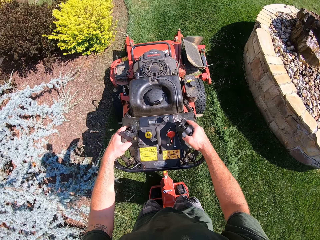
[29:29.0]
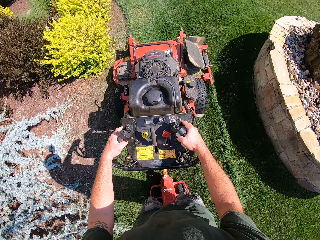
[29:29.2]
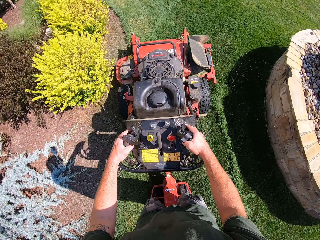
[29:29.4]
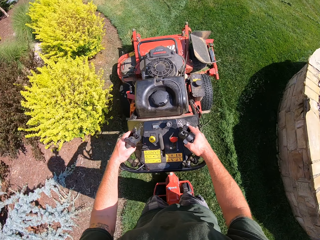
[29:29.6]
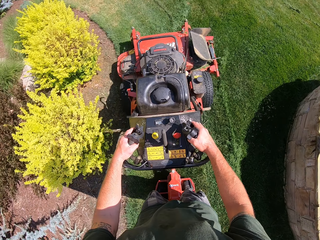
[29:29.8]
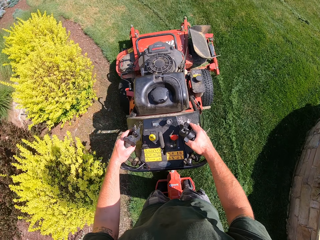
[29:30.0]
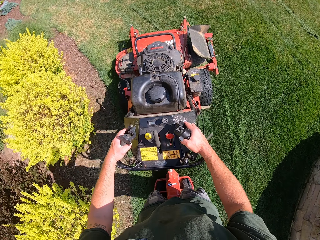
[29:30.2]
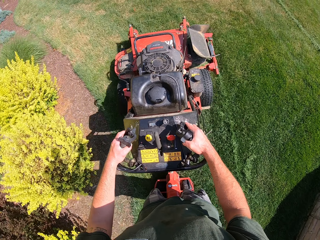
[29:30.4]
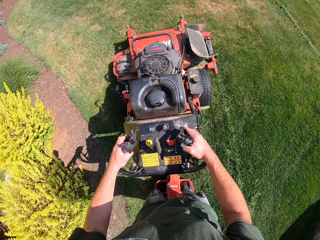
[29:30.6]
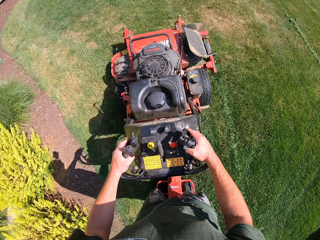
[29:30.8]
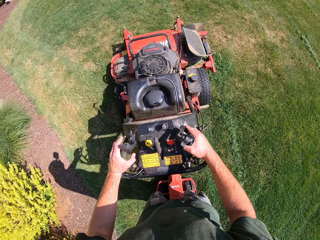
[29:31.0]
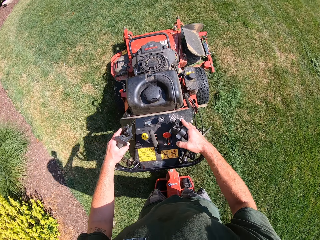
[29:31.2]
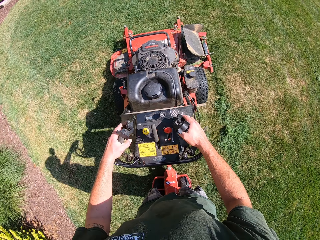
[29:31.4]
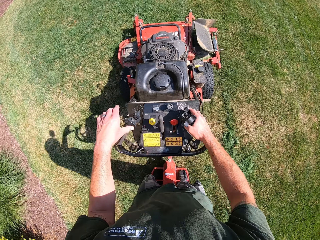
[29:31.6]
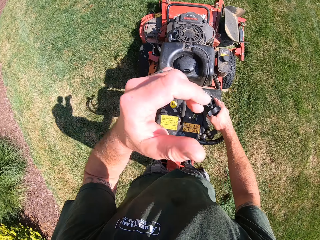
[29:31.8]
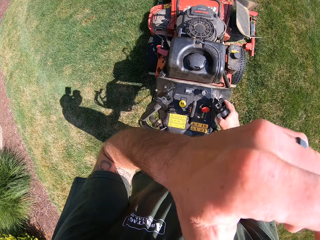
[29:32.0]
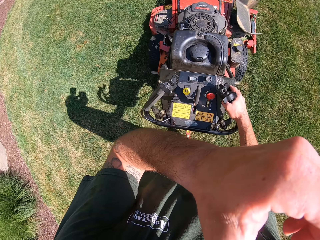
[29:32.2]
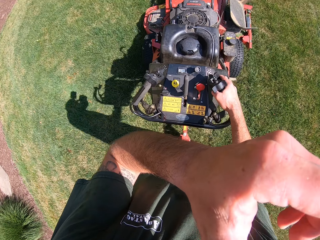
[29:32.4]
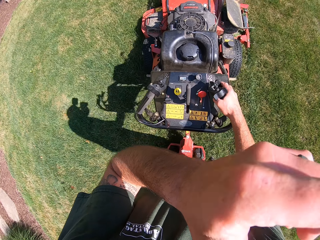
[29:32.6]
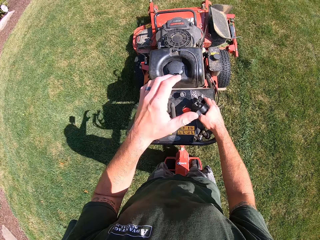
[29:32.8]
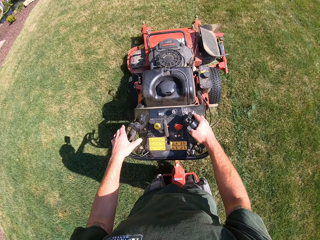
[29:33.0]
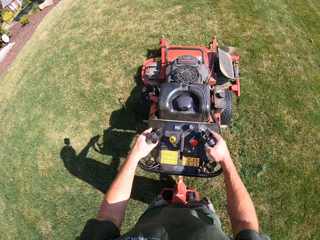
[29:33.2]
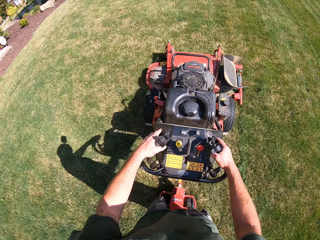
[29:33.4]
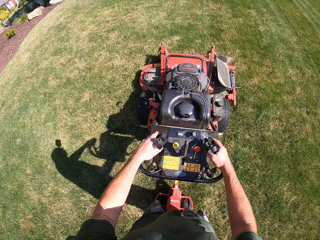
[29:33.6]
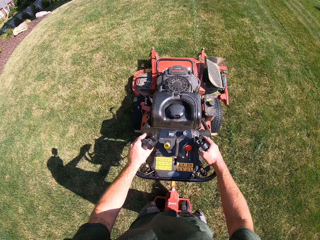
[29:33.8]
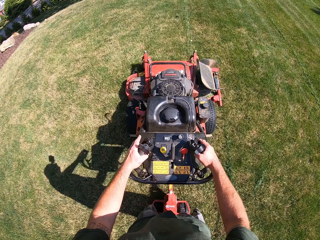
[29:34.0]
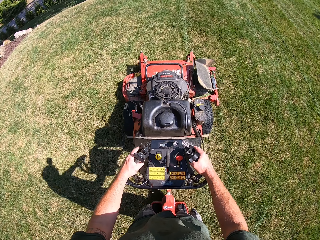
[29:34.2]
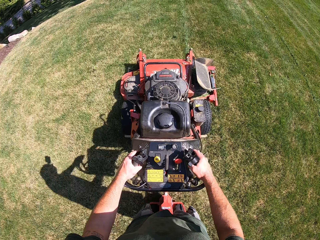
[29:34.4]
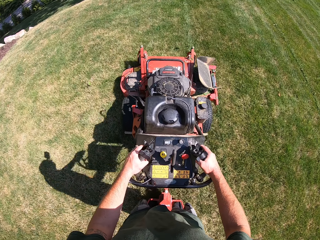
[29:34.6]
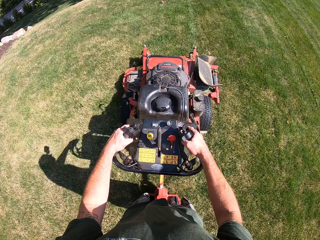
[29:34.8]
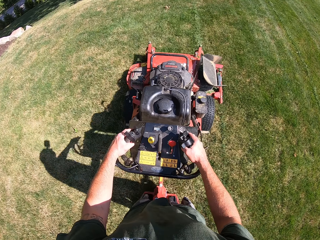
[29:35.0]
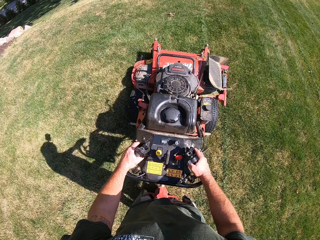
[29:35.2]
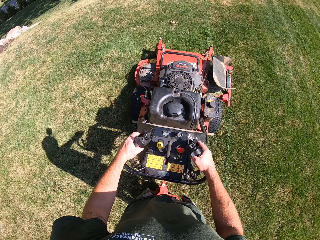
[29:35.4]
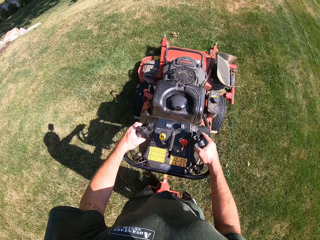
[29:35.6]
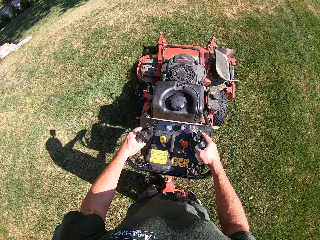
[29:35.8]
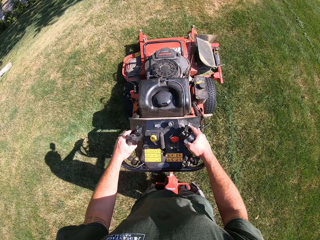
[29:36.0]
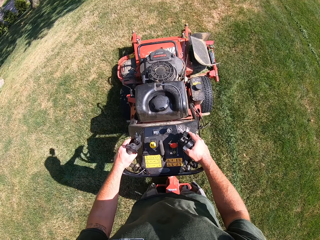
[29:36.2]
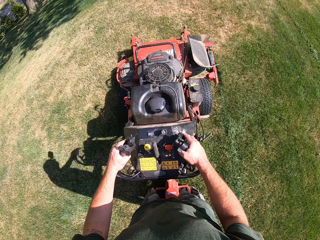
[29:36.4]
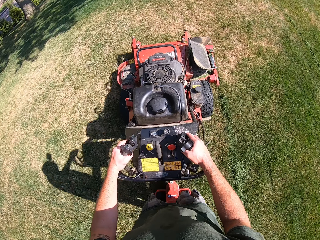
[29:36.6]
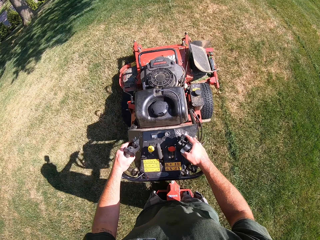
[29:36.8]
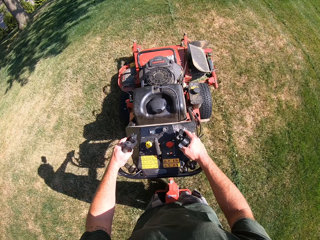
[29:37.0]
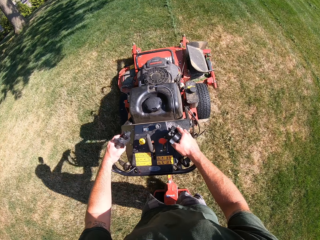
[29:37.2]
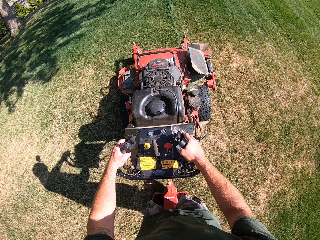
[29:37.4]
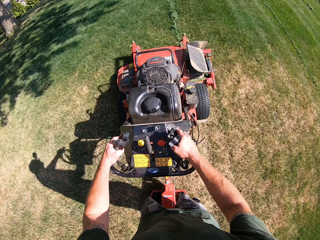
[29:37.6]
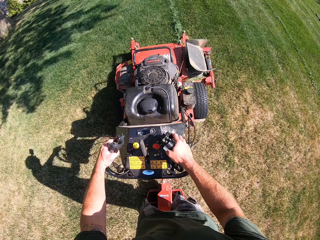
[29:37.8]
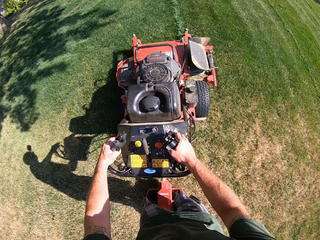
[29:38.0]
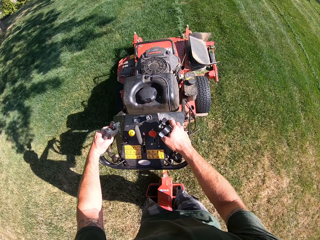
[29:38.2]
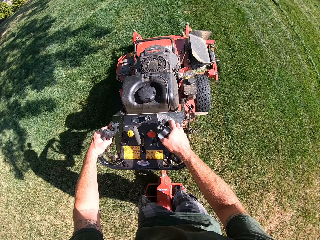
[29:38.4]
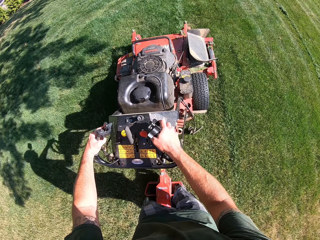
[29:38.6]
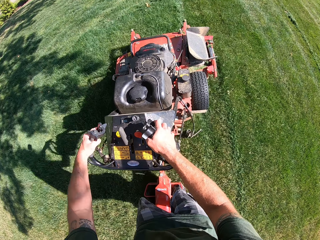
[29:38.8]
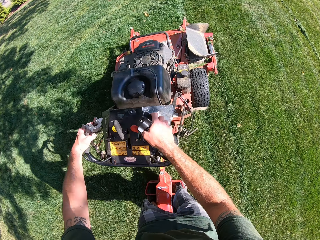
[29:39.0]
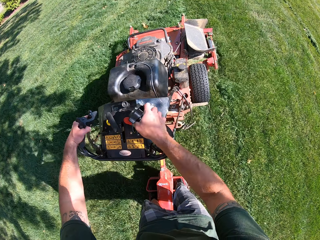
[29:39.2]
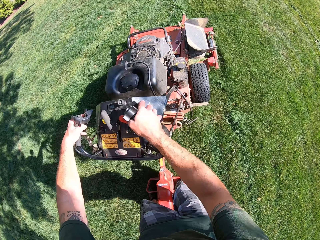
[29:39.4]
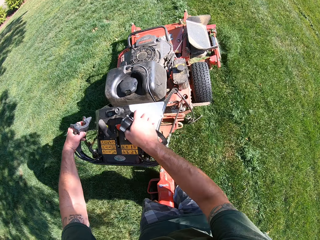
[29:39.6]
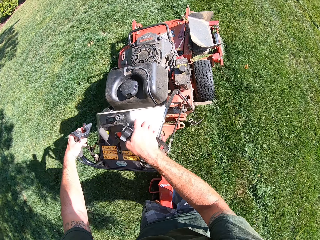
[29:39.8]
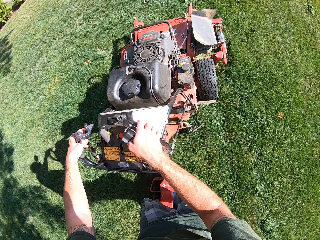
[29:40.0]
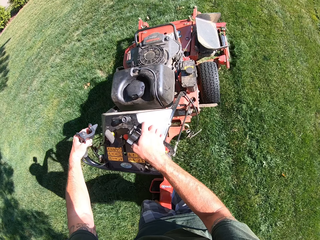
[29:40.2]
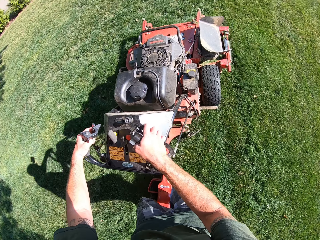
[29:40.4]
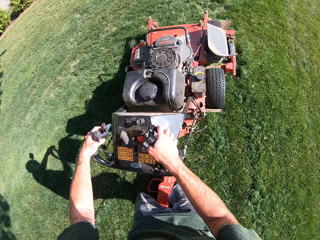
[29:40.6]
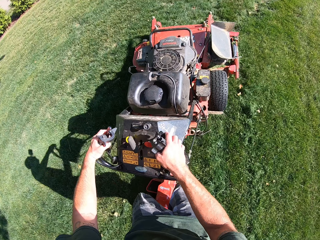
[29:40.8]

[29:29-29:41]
The camera wearer raises his left hand towards his face. He touches his face. He cleans his nose with his left hand. He lowers his left hand on the steering handle of the lawn mower.

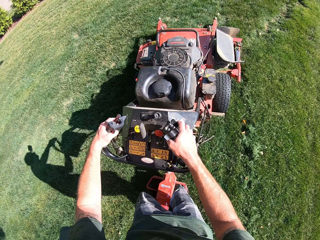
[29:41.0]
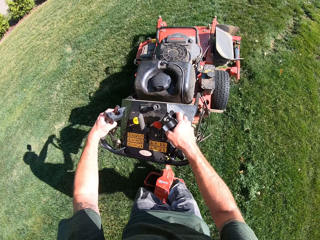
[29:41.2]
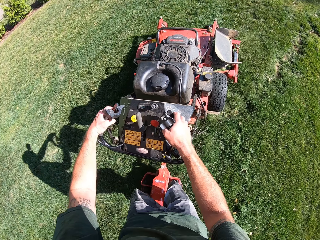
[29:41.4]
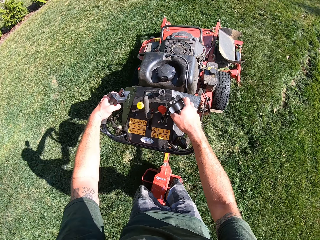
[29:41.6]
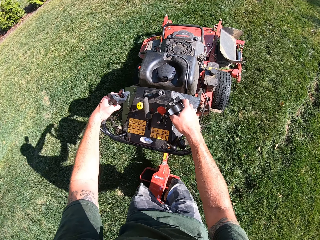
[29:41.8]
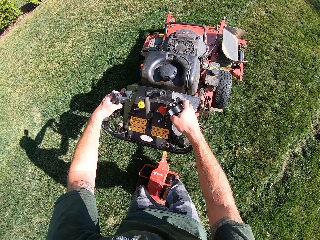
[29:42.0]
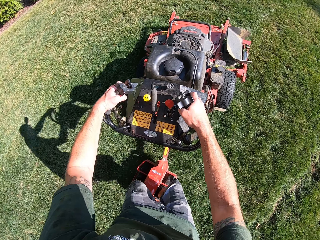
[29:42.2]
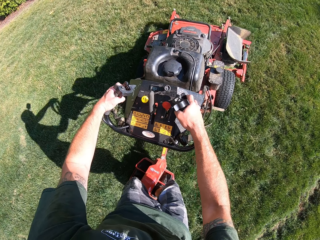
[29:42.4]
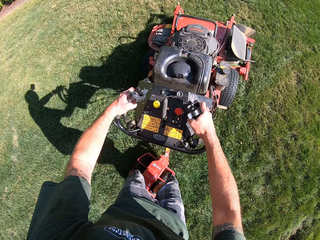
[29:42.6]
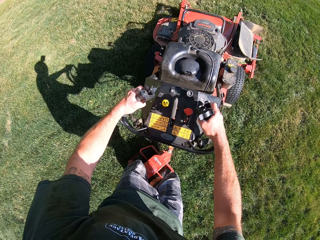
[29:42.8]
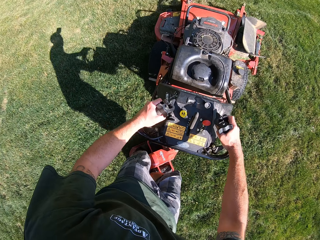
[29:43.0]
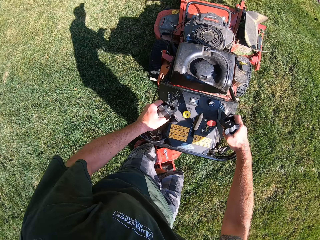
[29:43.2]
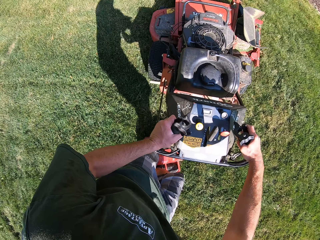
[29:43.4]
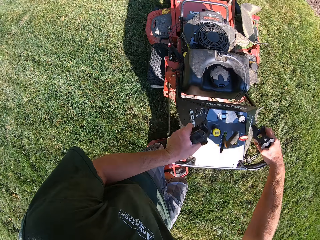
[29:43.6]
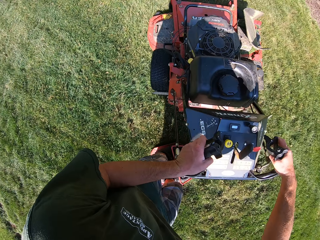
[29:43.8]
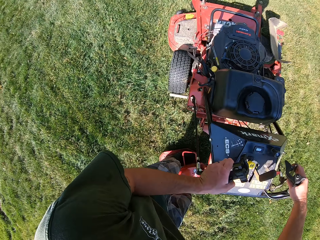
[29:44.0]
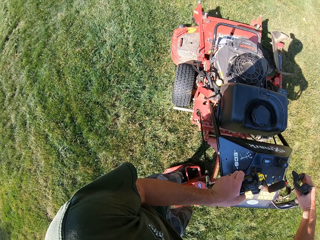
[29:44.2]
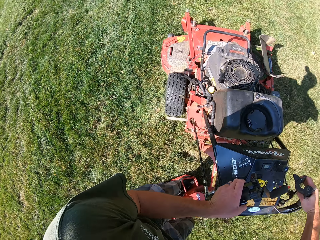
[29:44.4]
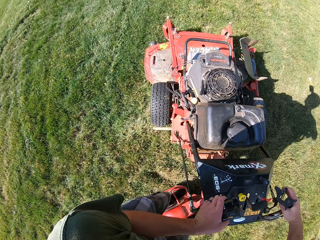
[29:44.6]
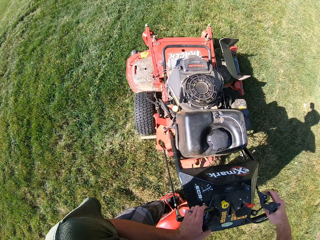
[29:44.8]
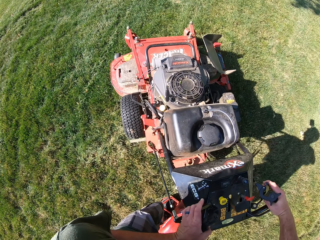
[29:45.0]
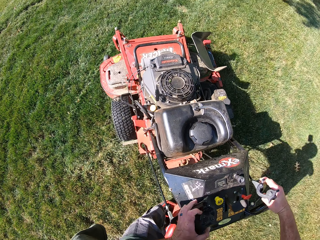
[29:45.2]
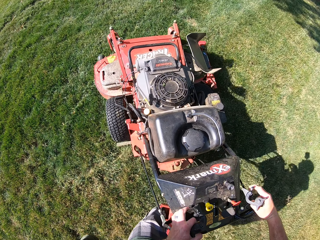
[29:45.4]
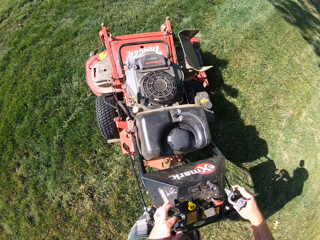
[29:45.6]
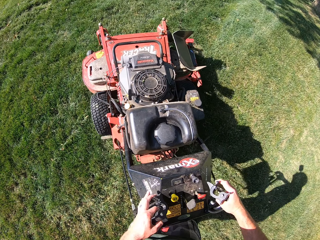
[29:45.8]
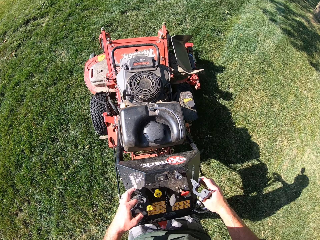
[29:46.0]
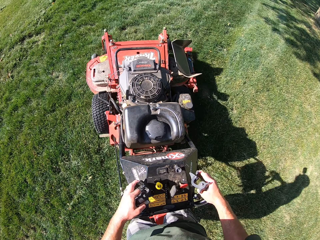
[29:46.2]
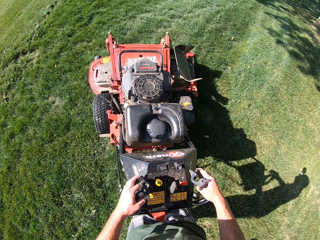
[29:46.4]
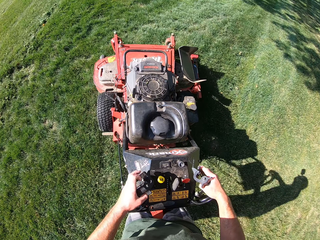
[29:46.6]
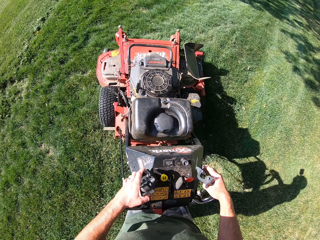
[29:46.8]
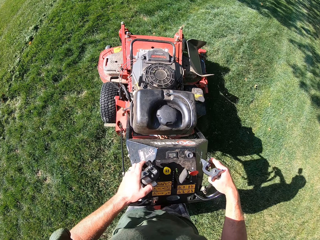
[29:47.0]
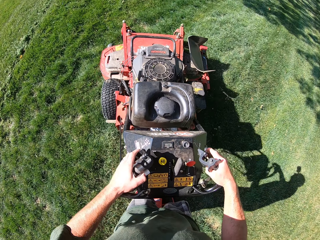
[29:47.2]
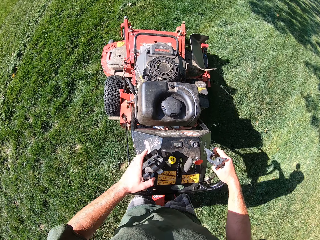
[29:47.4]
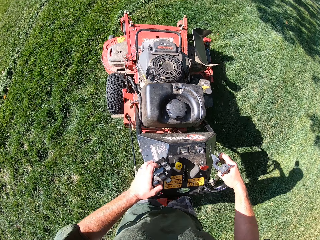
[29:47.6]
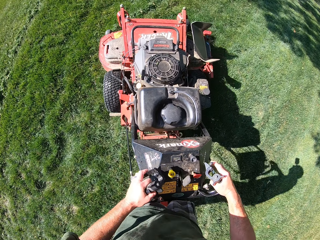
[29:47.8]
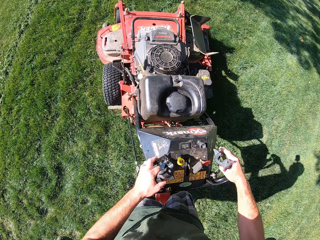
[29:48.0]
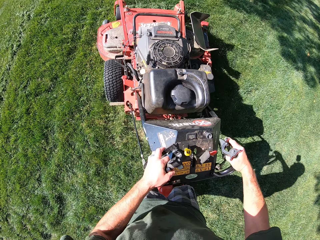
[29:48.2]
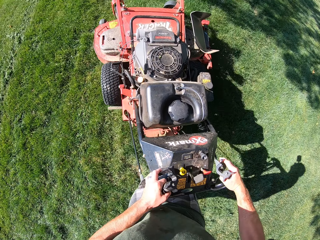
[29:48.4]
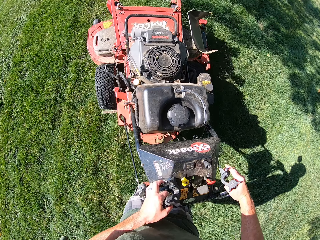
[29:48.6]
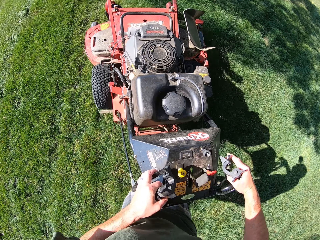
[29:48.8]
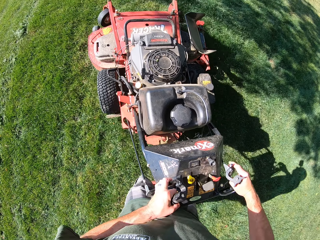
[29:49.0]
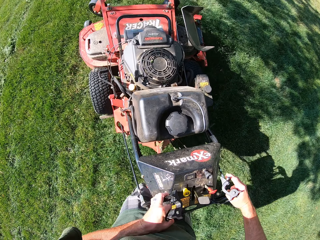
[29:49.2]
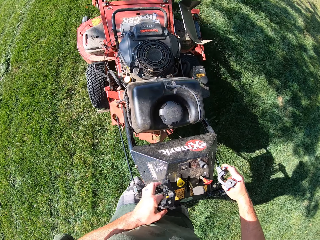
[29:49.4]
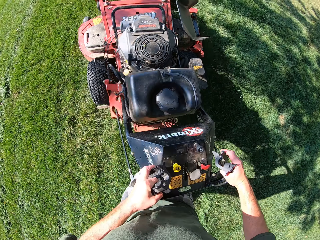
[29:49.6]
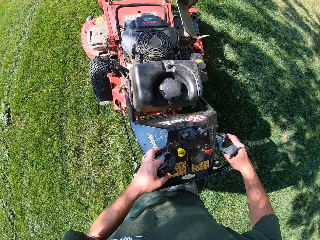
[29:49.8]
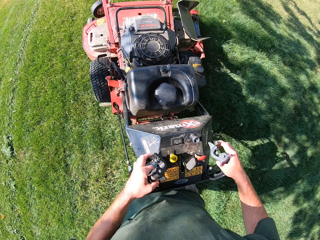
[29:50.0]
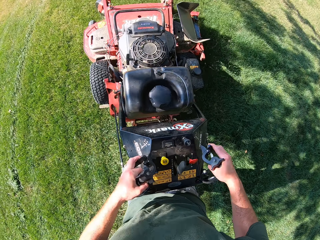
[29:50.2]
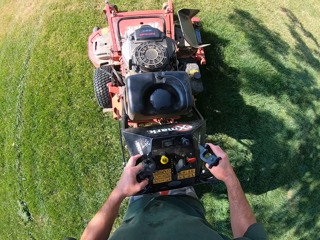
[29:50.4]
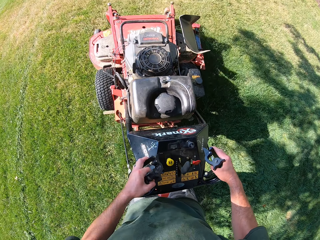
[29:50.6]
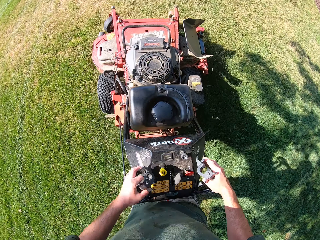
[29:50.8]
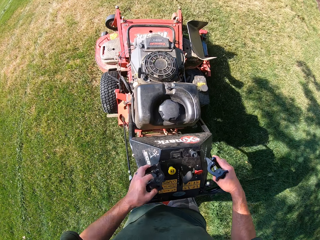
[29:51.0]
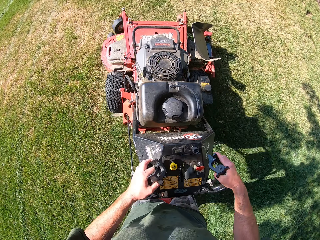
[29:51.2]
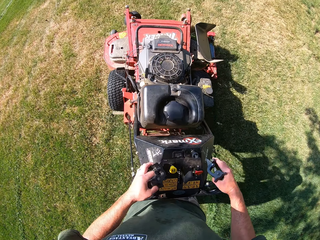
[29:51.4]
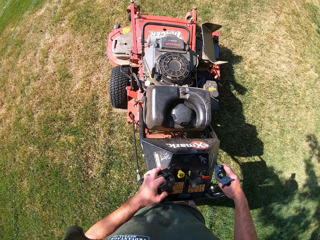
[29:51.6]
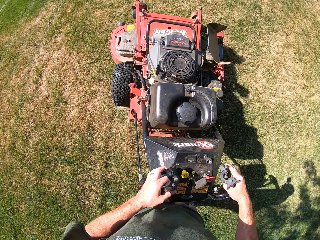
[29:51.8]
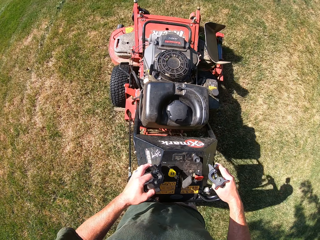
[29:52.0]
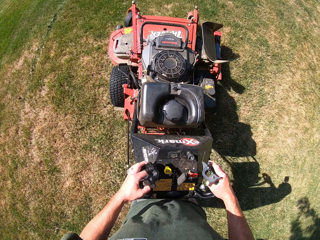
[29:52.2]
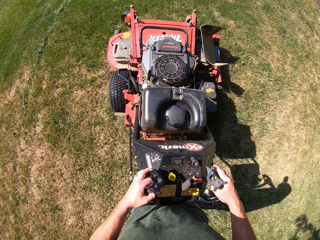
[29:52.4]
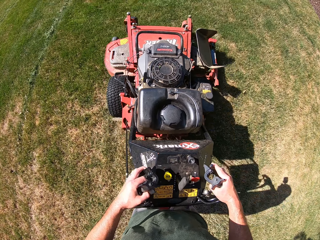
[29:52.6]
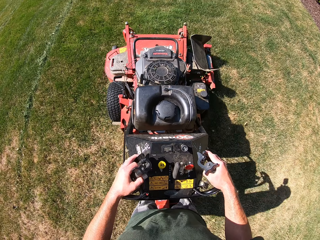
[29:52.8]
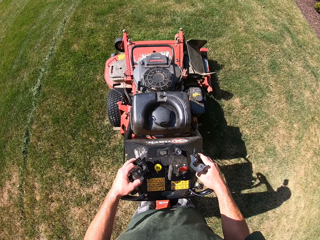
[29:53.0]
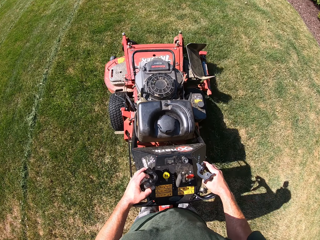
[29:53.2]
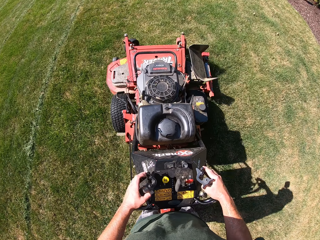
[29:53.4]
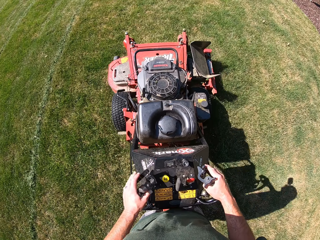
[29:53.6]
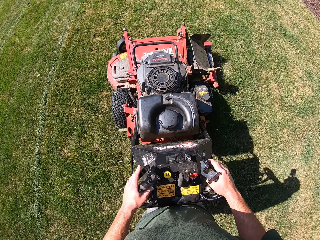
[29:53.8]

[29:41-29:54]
The camera wearer turns the lawn mower around in a counterclockwise direction.
